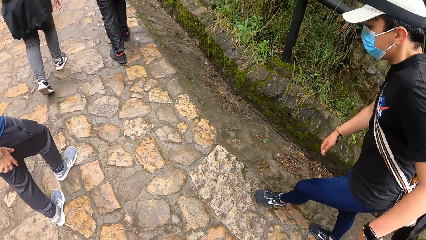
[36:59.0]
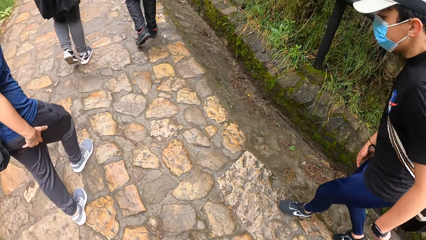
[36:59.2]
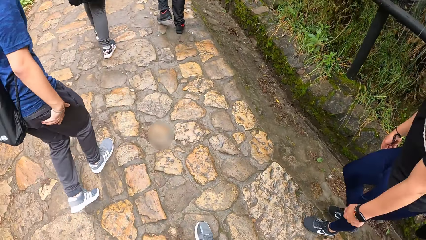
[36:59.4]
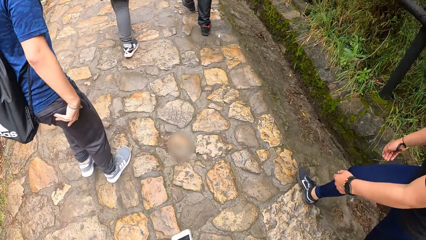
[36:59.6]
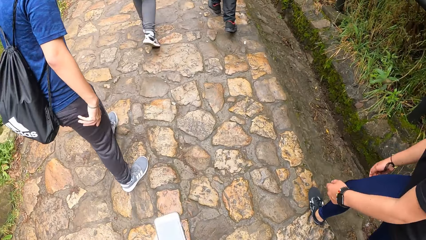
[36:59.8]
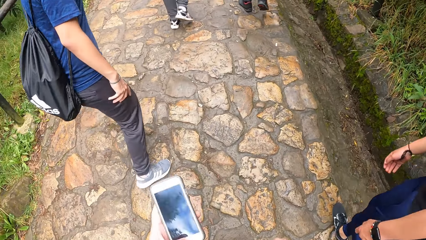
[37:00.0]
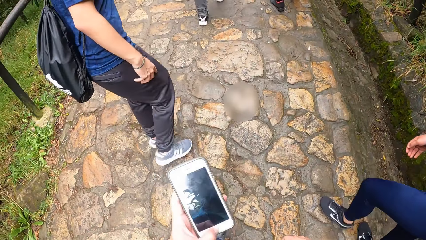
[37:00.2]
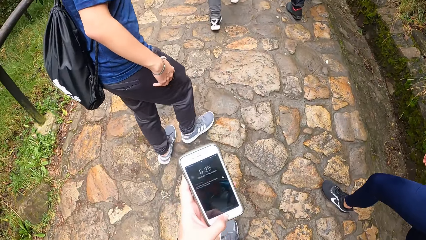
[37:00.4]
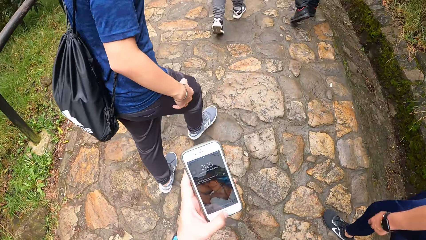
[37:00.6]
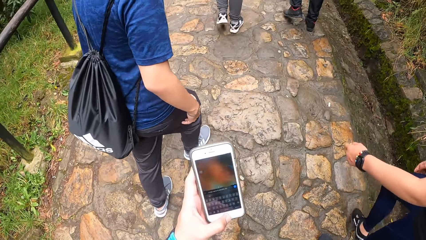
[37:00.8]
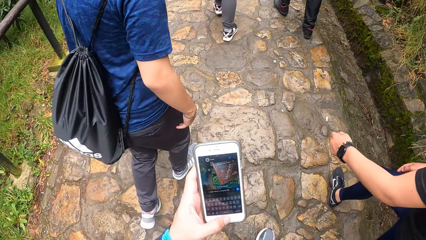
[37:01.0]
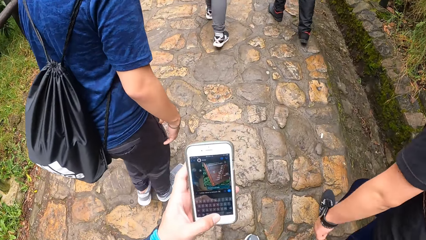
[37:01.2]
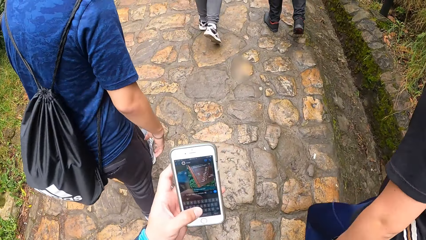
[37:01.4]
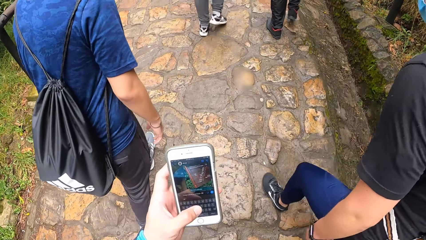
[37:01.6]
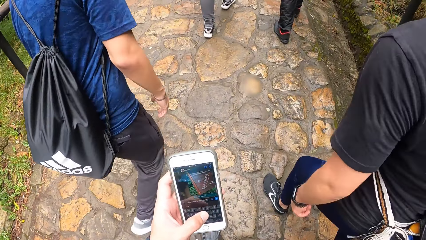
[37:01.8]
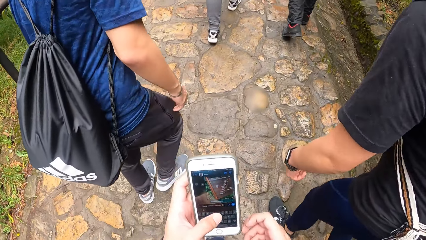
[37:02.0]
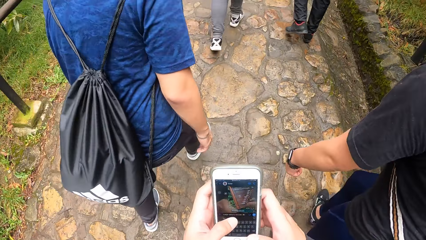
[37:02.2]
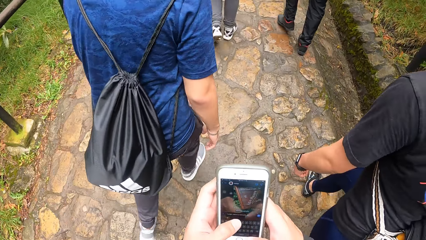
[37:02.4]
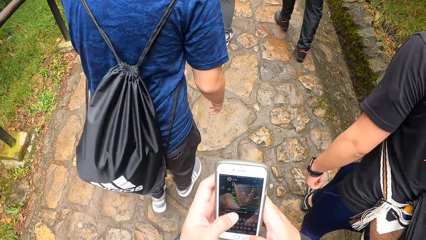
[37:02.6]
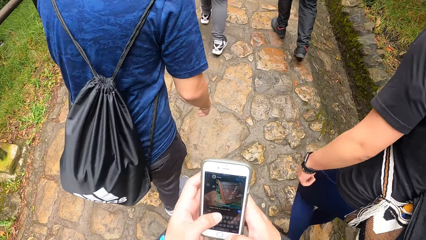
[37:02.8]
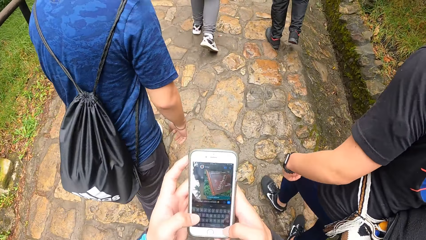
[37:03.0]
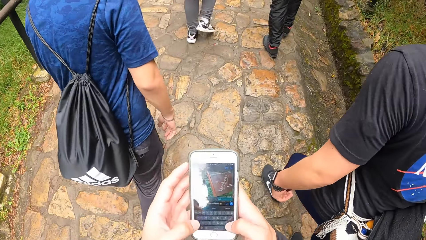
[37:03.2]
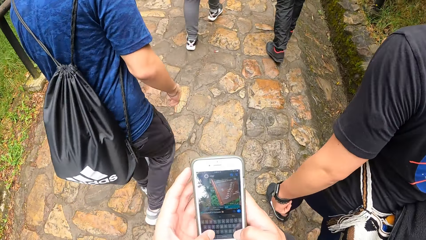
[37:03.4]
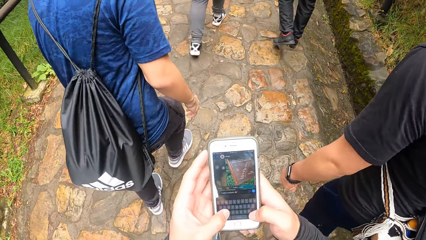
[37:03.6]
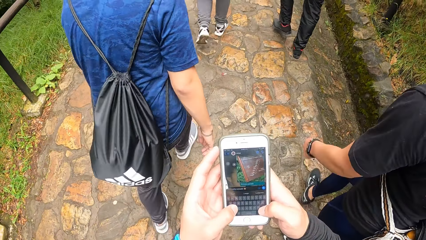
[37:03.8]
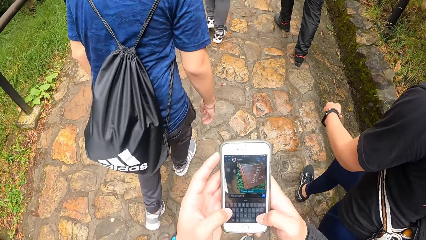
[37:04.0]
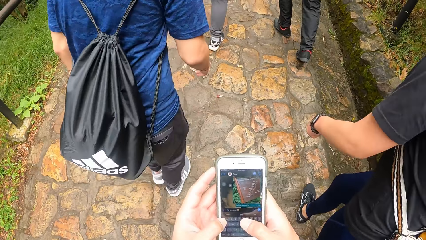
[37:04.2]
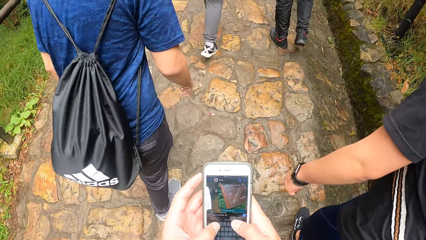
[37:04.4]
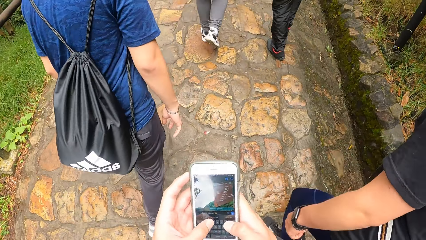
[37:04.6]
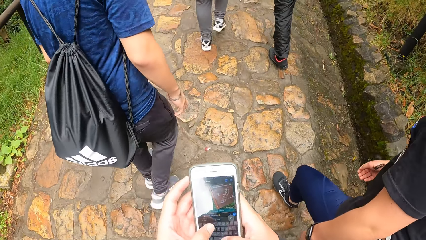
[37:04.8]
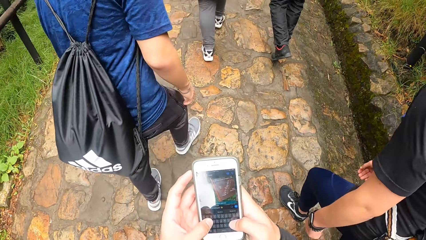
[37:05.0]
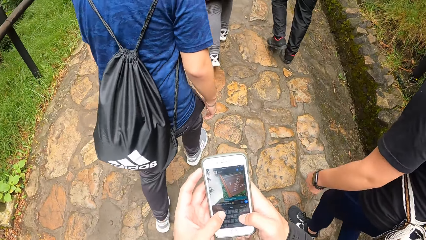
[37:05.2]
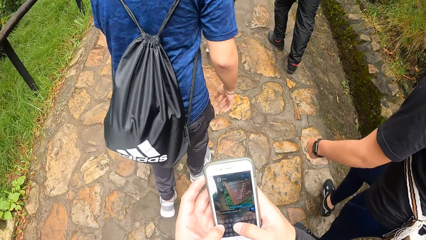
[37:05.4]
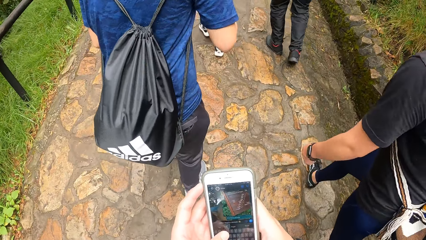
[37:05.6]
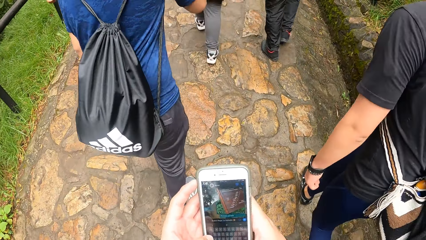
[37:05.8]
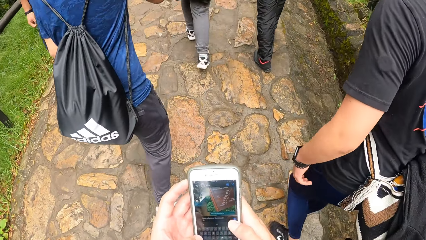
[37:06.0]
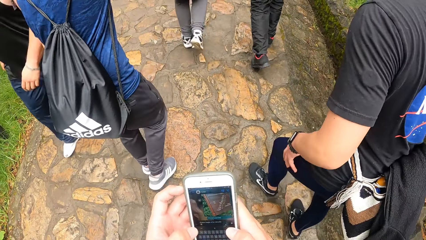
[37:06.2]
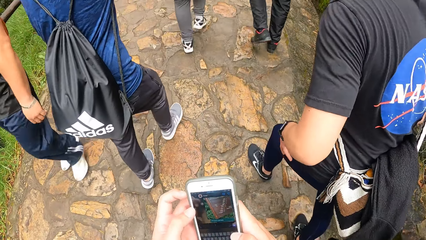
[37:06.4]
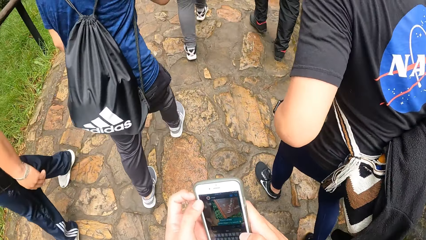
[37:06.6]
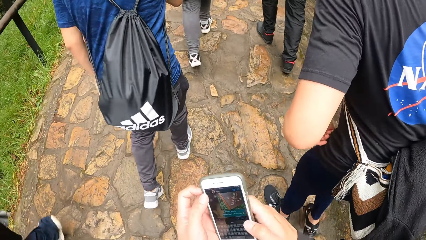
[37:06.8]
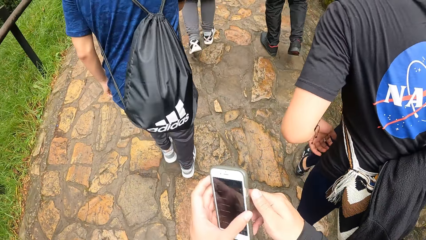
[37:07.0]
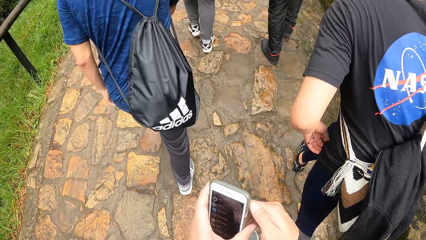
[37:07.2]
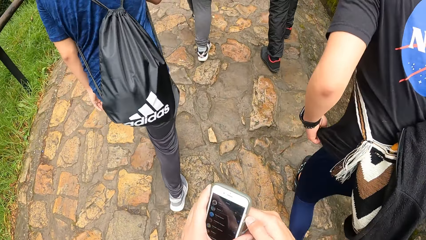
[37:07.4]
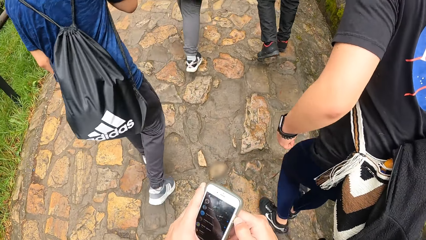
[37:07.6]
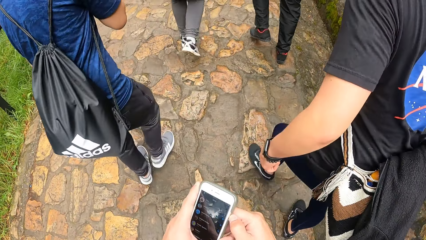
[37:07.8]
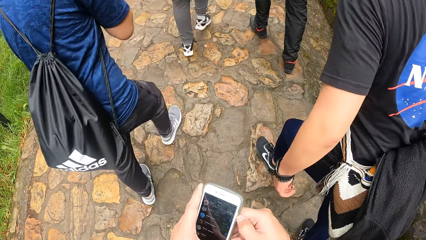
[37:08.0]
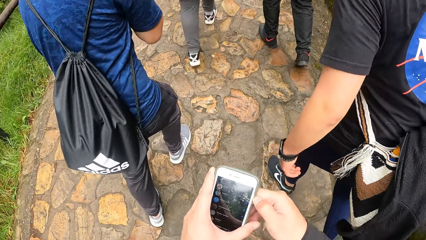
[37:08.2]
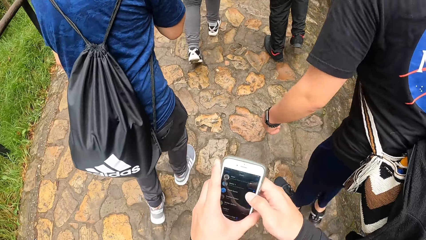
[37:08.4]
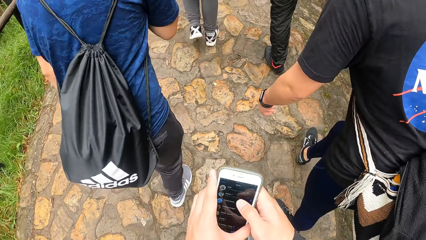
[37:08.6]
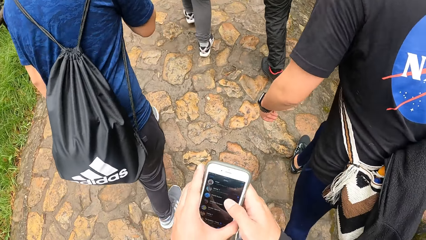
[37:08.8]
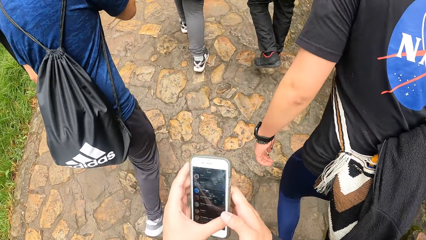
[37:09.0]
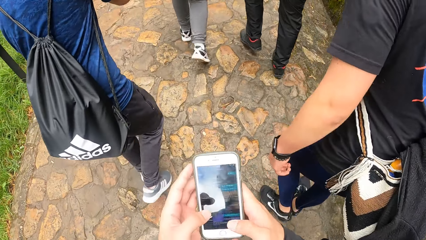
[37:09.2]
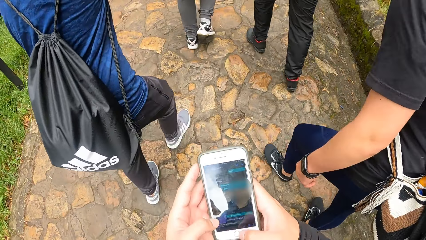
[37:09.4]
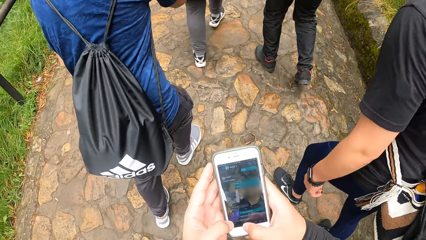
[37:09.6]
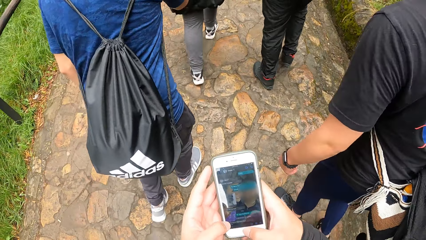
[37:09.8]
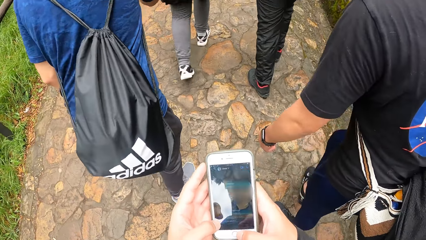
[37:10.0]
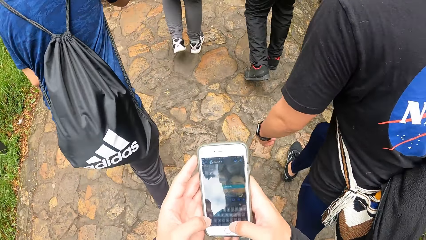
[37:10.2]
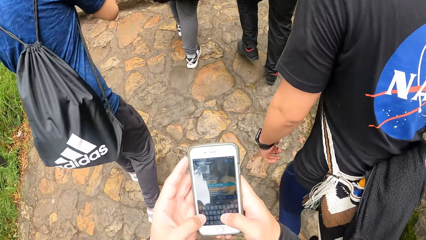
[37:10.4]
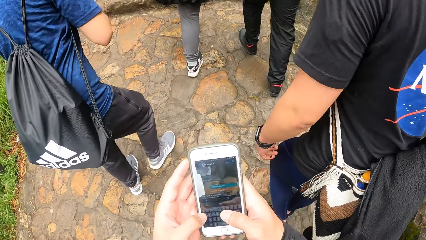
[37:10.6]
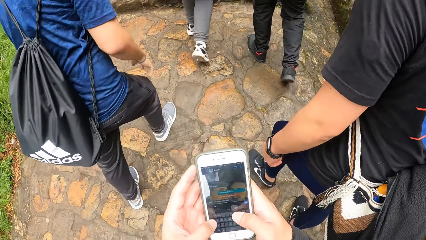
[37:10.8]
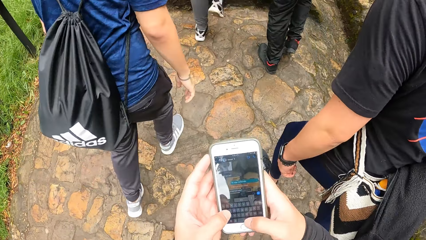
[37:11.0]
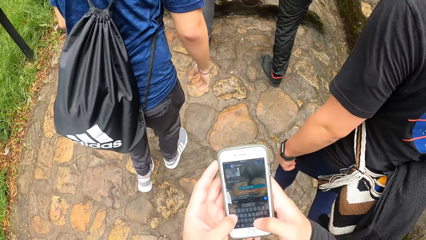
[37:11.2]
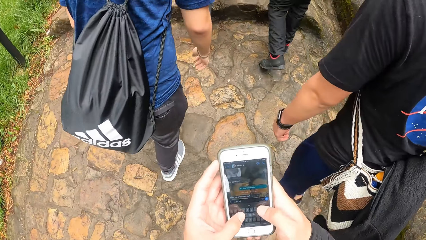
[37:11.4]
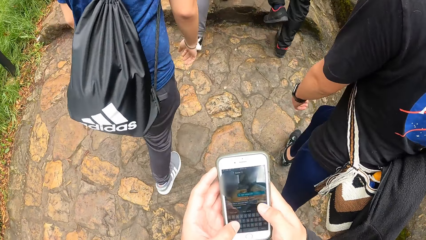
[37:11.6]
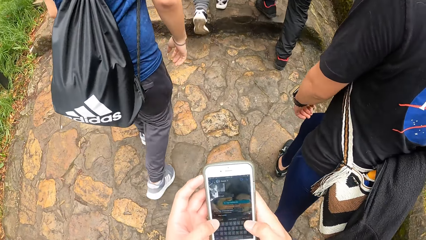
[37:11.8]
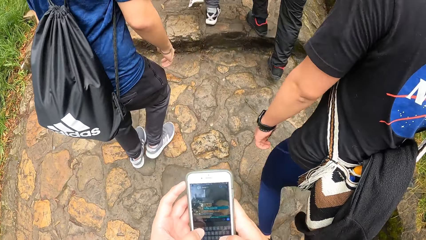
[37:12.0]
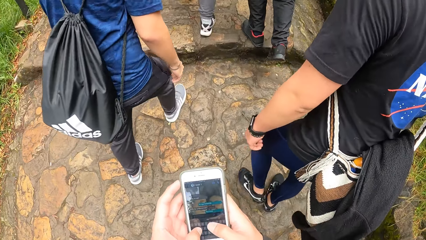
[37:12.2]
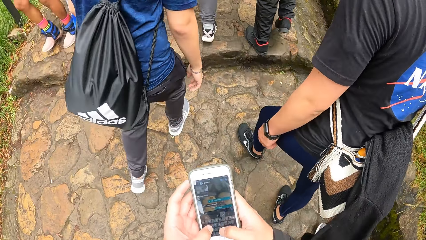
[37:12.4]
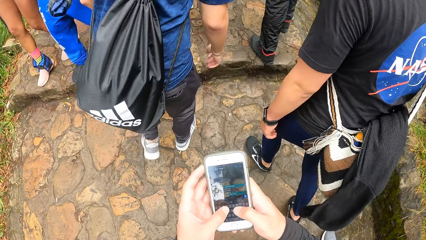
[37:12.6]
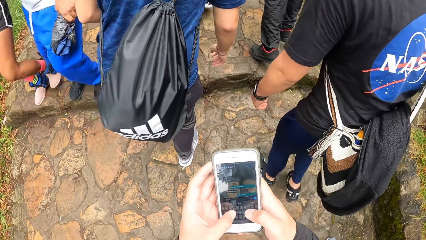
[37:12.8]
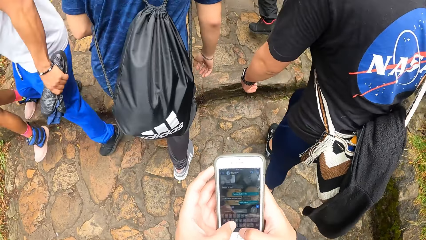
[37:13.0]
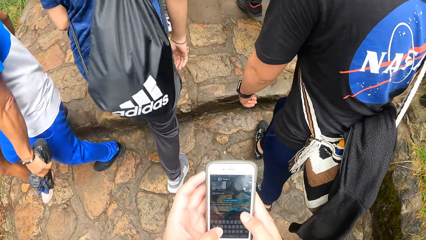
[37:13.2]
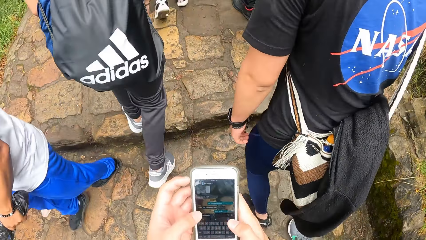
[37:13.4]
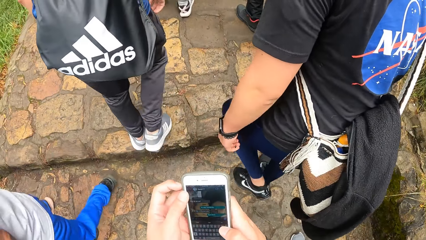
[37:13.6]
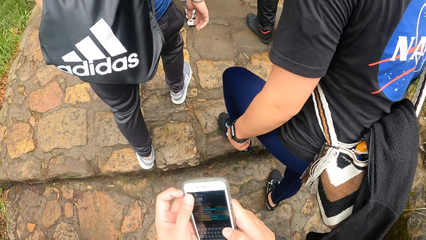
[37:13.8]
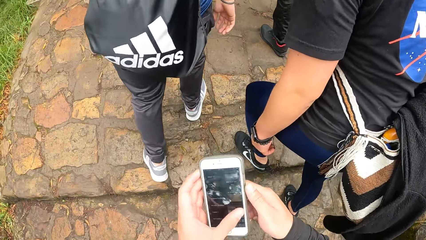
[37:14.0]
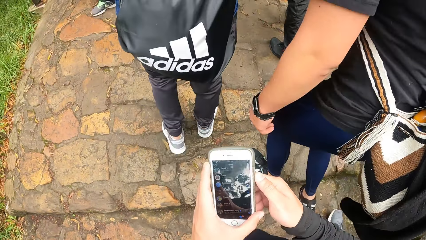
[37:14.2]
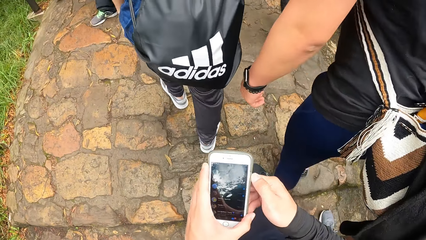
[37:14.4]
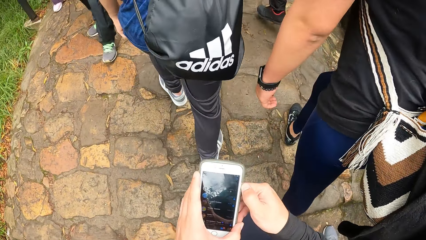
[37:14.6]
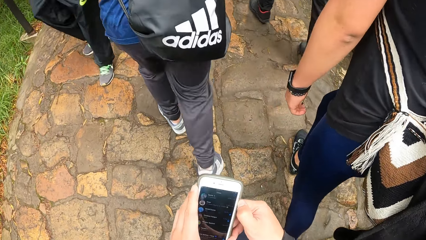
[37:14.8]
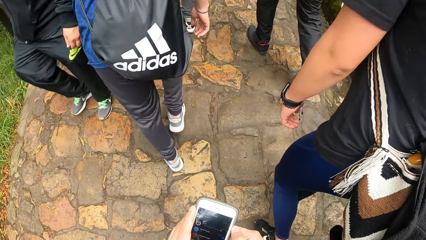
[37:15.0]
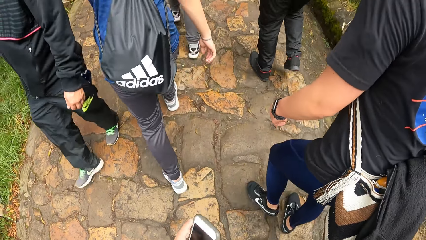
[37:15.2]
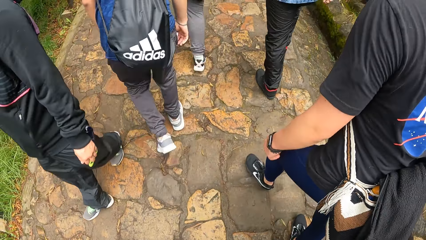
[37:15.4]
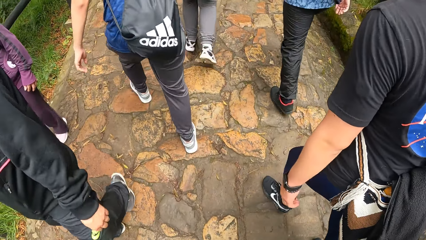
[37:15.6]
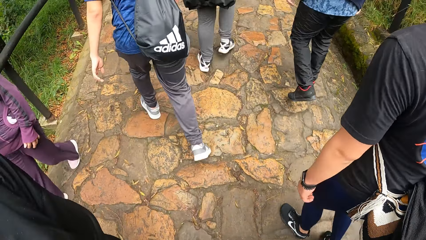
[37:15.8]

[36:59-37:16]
The camera wearer uses a phone. They operate the phone with both hands.
